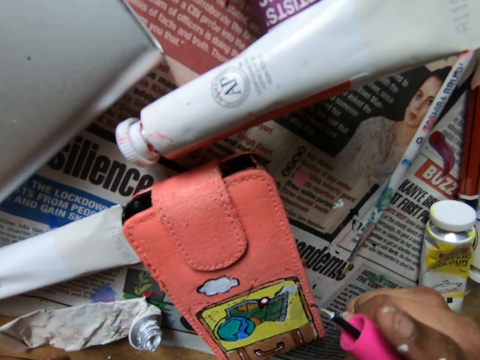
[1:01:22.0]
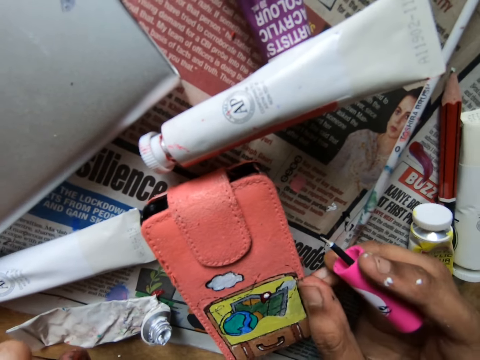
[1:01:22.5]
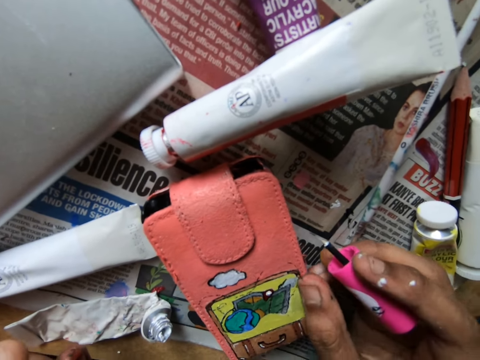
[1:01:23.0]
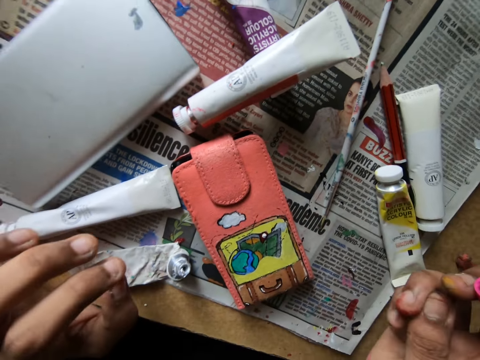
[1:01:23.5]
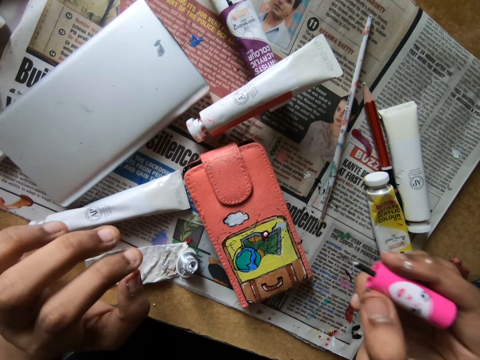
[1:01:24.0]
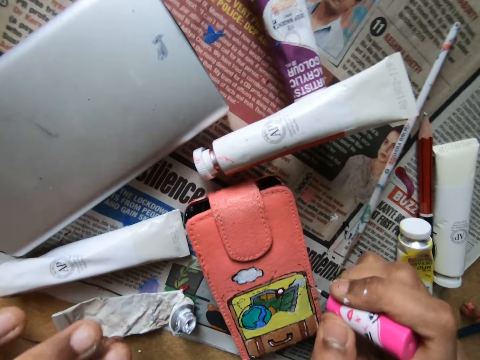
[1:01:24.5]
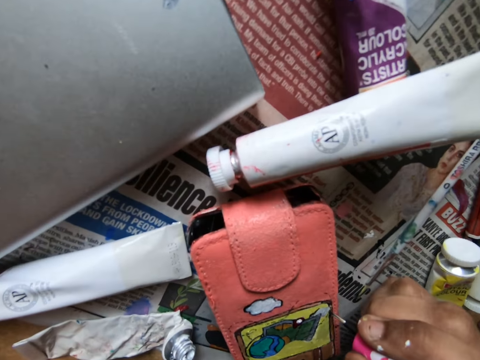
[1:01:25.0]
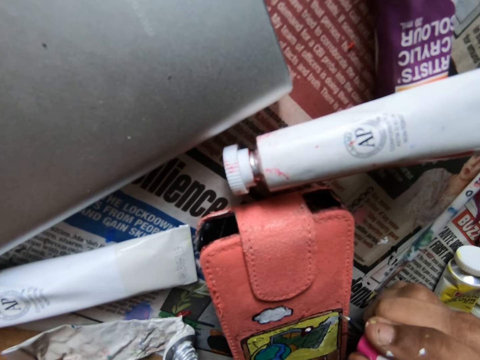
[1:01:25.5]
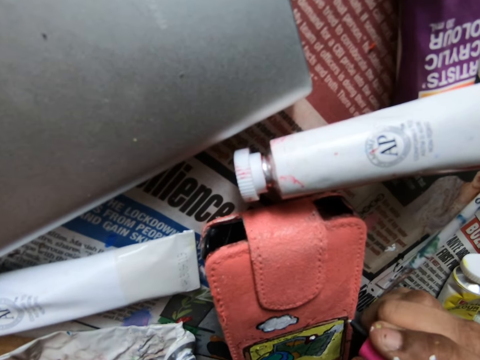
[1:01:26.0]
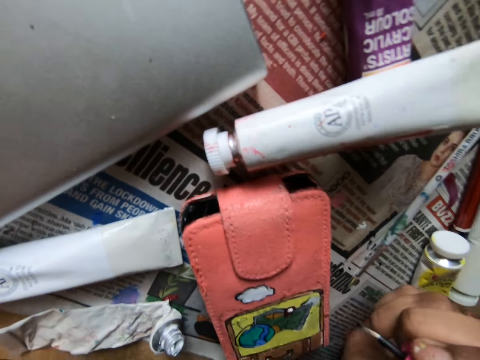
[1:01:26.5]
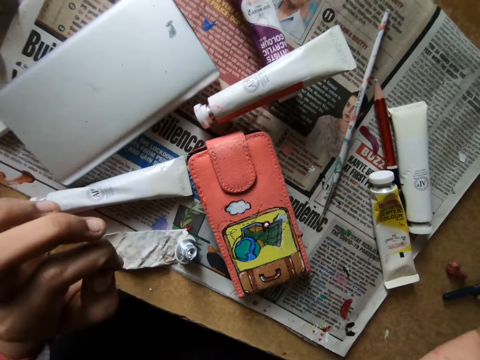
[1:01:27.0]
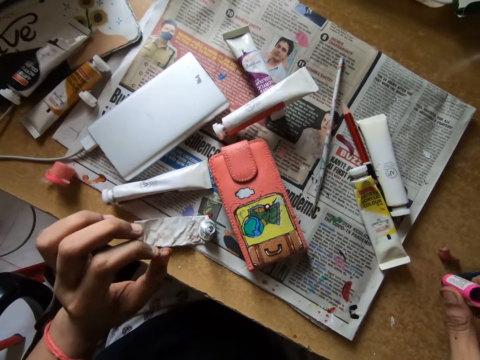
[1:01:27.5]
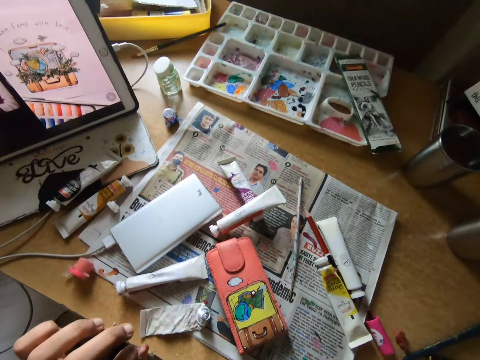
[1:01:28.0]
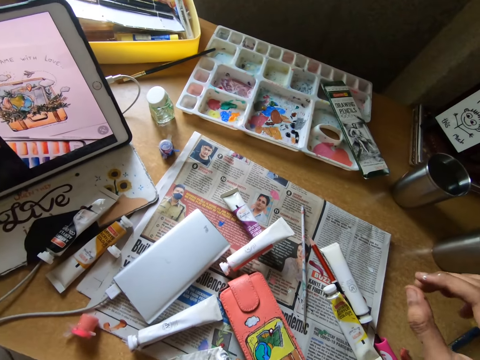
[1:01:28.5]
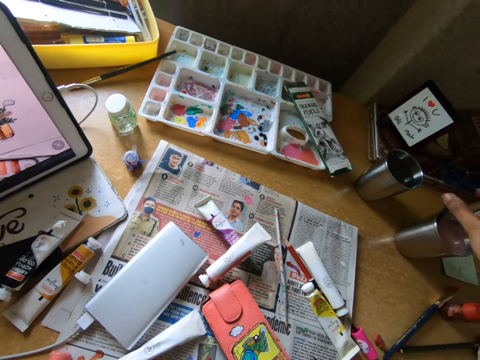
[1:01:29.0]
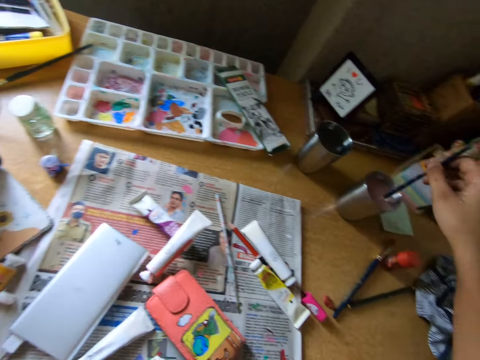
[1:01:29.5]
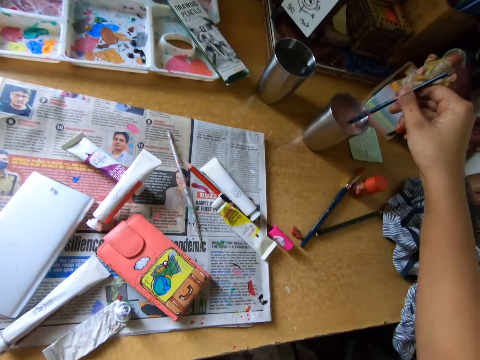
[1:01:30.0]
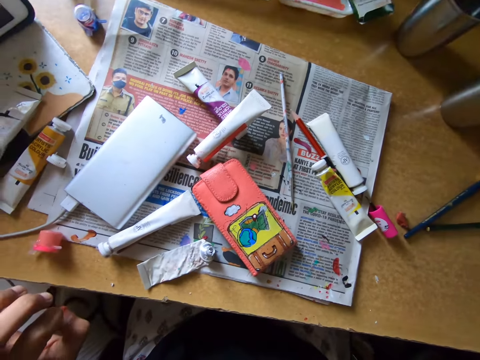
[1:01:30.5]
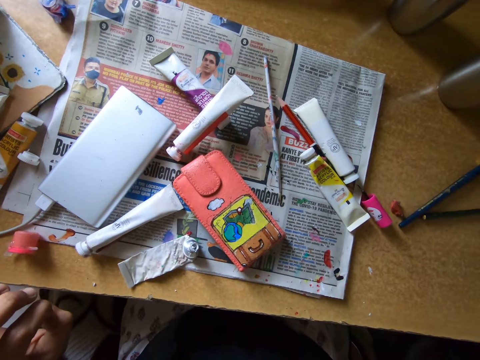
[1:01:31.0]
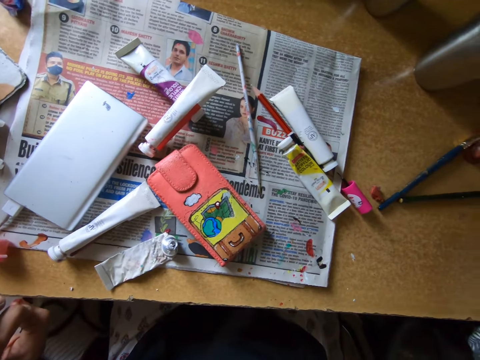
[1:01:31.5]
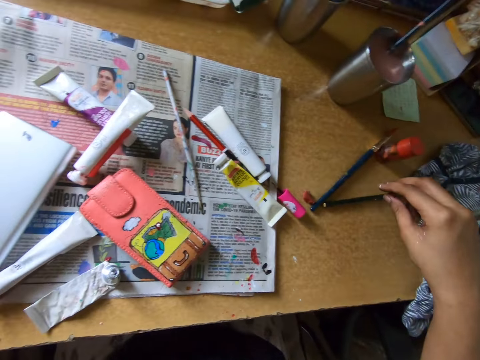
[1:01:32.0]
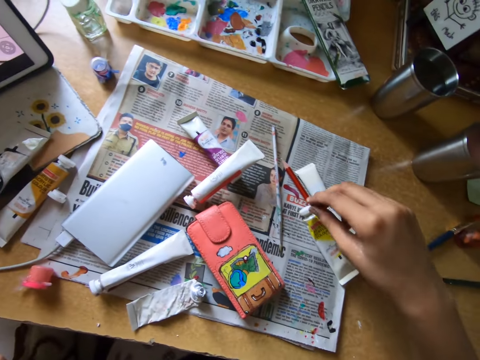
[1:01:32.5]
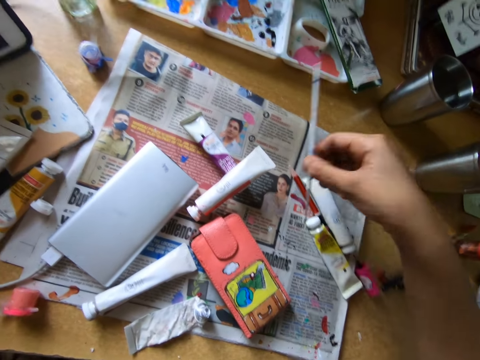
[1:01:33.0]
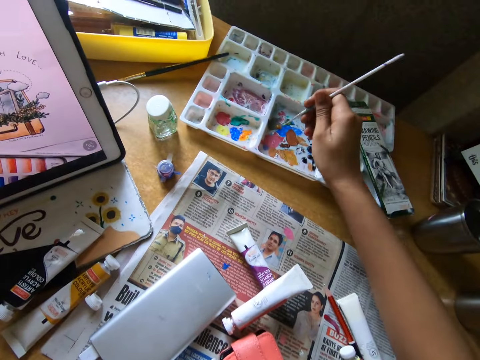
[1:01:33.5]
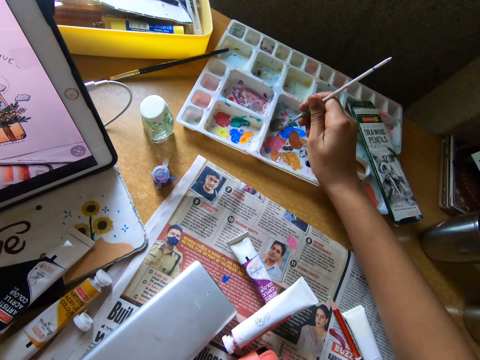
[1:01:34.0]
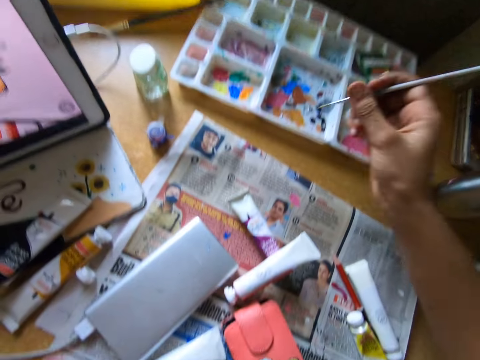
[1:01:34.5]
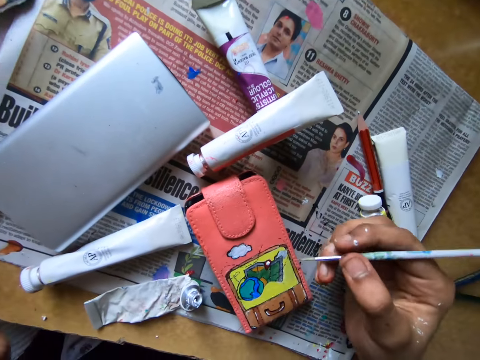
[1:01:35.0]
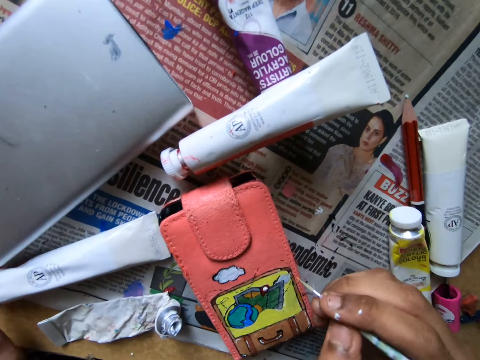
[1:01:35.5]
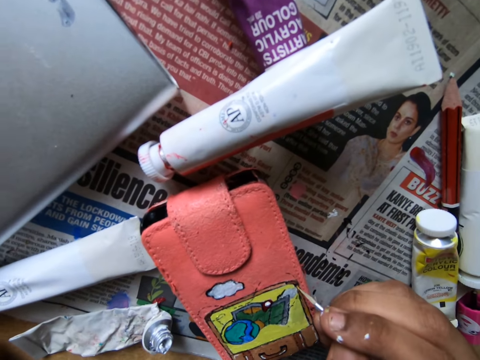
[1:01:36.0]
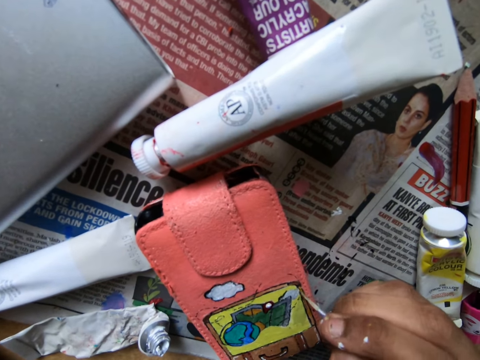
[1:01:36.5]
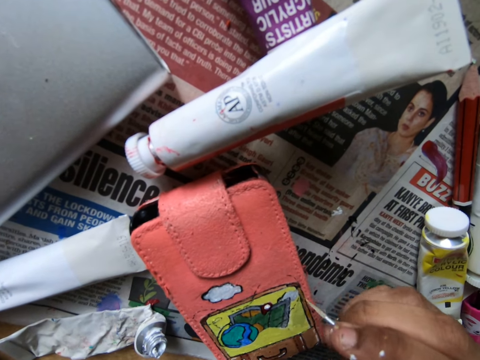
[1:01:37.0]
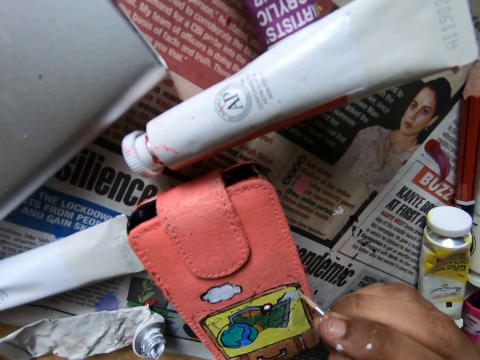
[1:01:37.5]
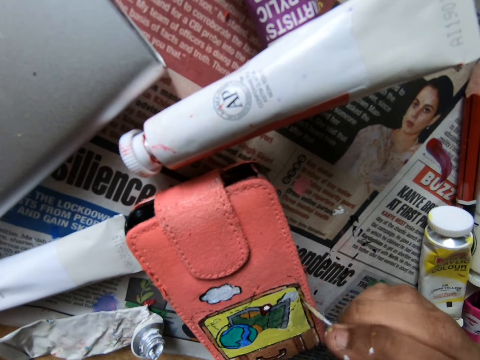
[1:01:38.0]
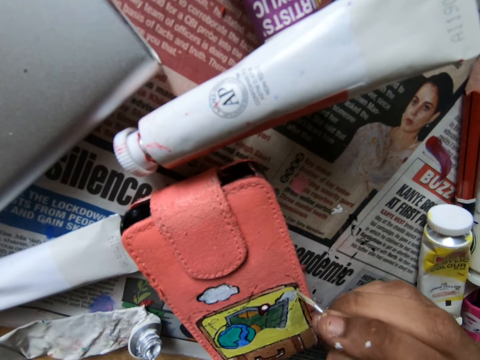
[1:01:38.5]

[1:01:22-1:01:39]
The camera wearer wipes a wallet or pouch with fingers. She paints the wallet with a paint marker. She places the brush on the table. She removes a pencil brush from a tumbler. She stirs a solution in a cup with a paint brush. She looks around. She picks up a pencil brush from the newspaper. She rubs the pencil brush on a paint tray. She scoops paint from the pallet on the table with the paint brush in her right hand. She paints the pouch on the table with the paint brush in her right hand.

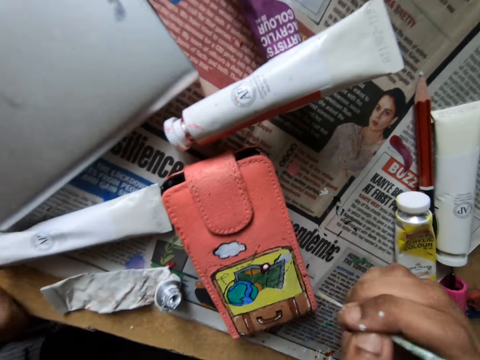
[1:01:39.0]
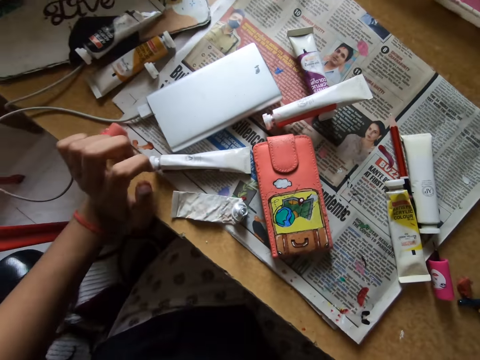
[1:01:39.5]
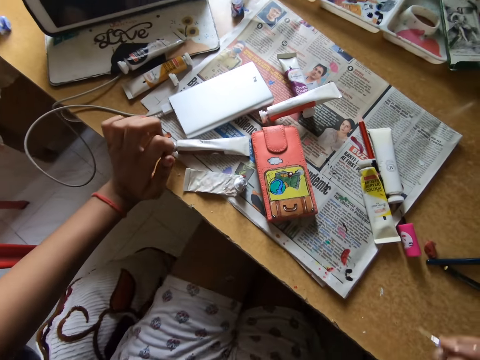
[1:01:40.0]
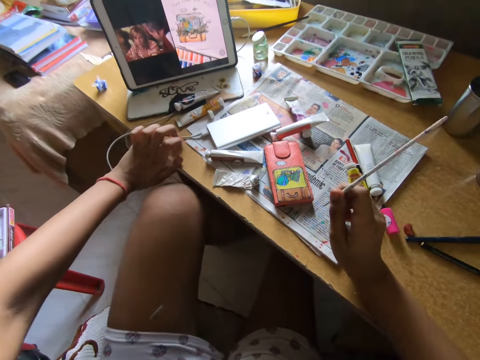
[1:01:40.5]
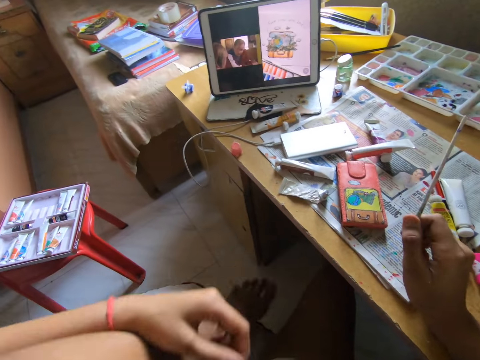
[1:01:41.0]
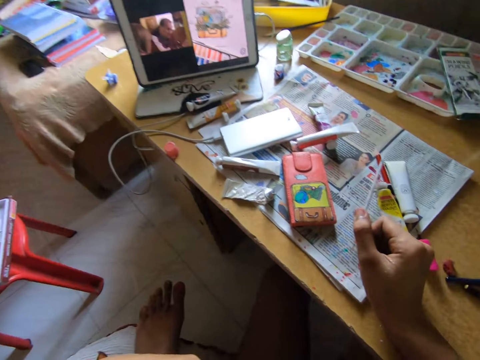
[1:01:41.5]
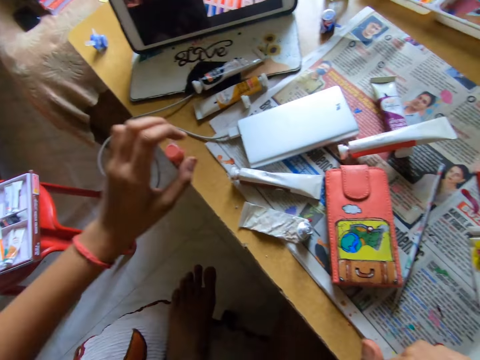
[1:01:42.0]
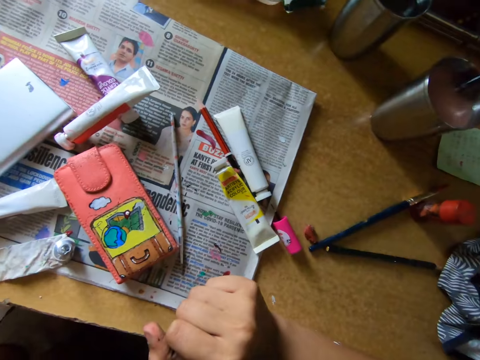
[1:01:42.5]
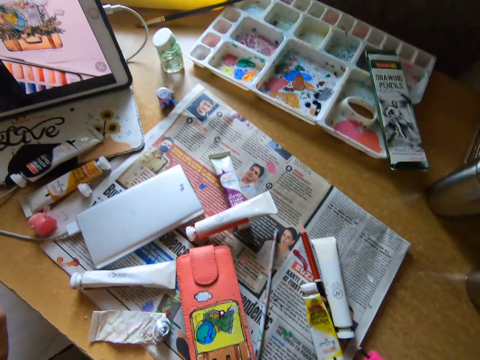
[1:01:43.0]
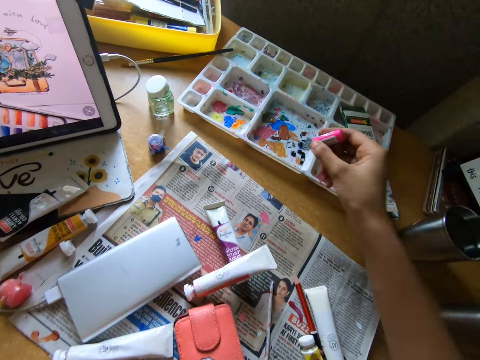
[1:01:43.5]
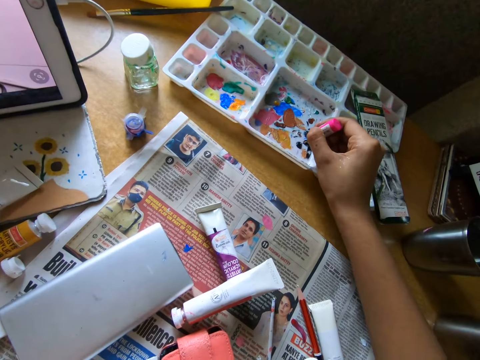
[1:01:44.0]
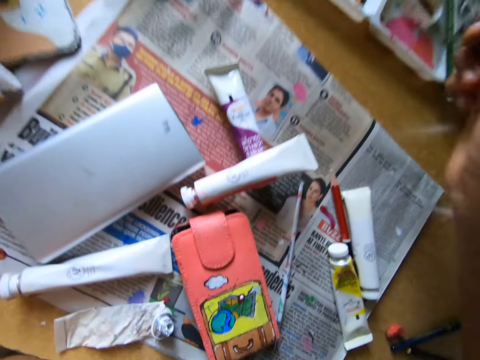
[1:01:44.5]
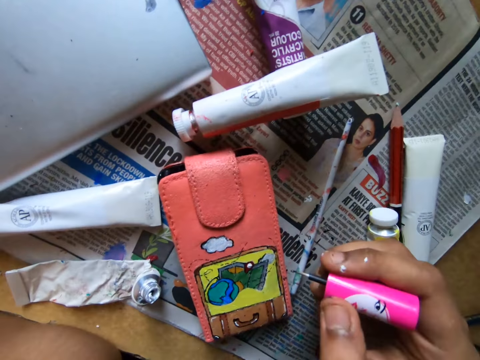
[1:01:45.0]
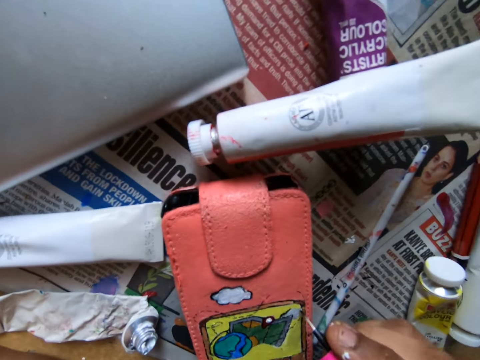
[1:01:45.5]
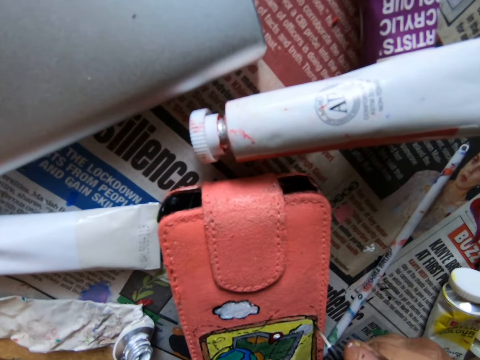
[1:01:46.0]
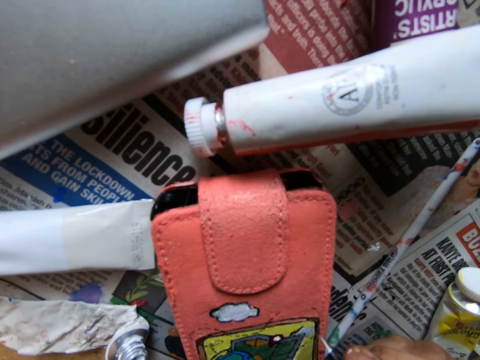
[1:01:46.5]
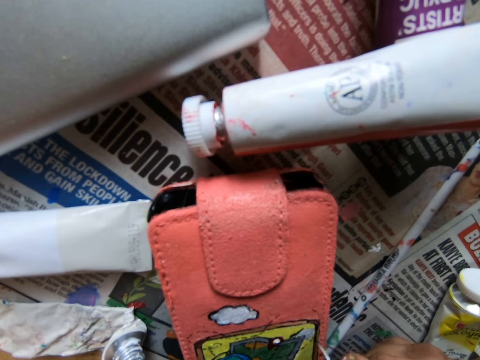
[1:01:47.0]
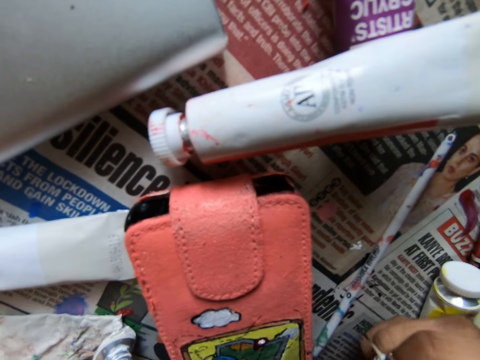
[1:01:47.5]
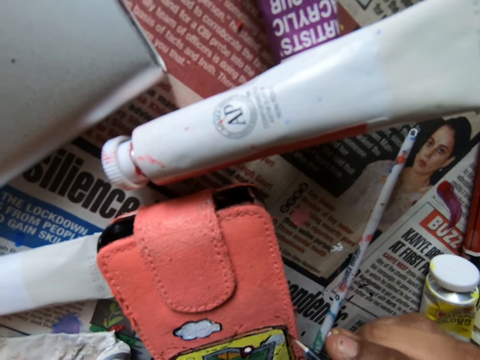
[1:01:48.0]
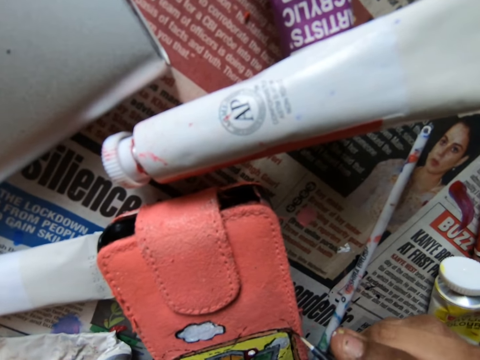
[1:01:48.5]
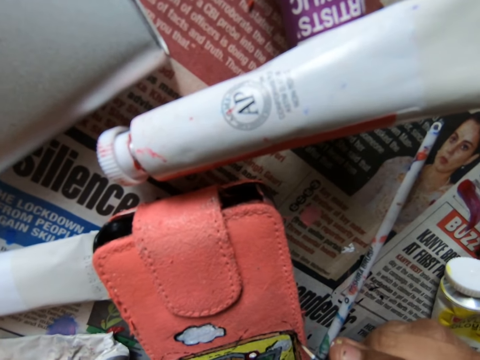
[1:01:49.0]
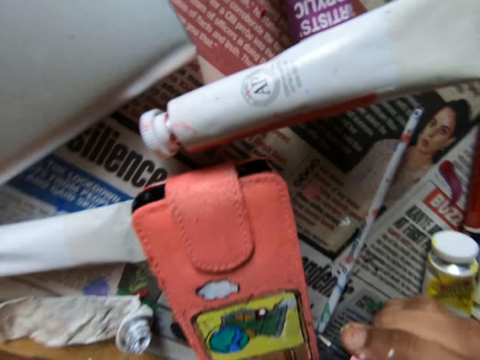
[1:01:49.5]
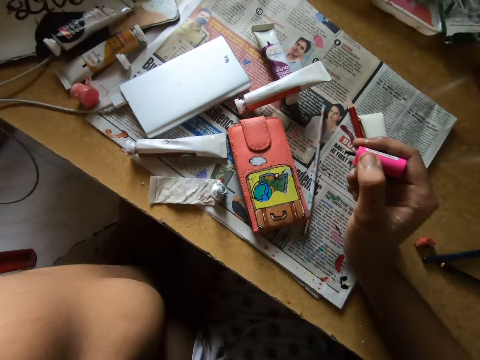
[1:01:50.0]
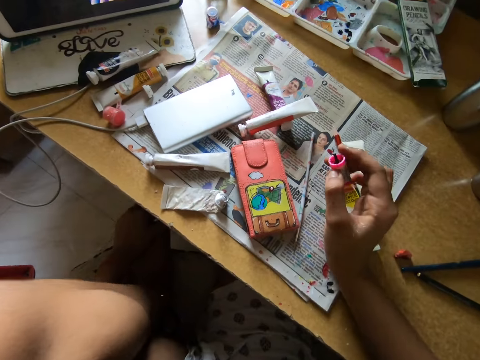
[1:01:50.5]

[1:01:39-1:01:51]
The camera wearer places her left leg on the chair. She looks around. She picks up a brush from the table. She rubs a paint marker on a paint tray. She scoops paint from the pallet on the table with the paint brush in her right hand. She paints the pouch on the table with the paint brush in her right hand.
